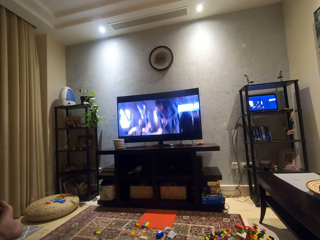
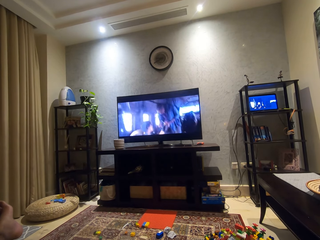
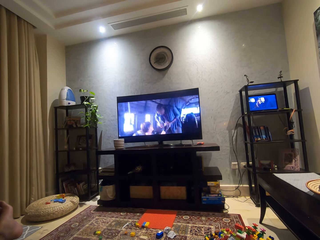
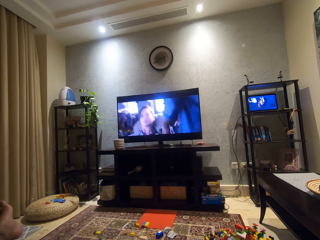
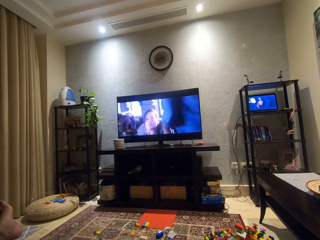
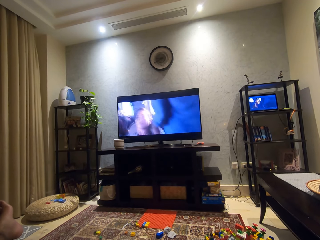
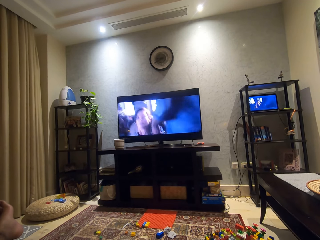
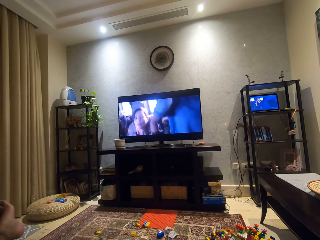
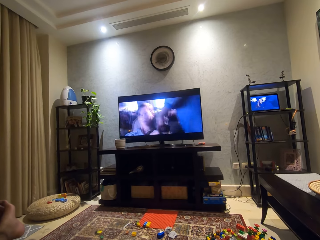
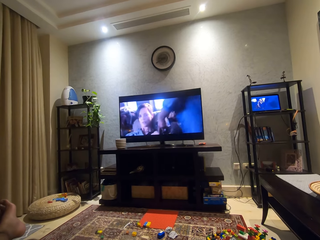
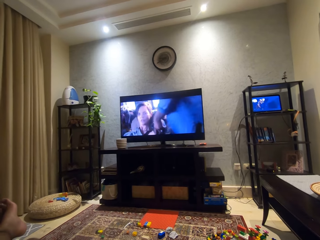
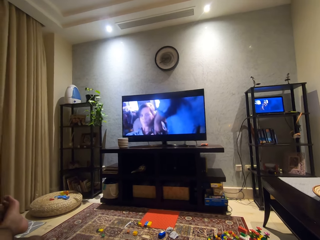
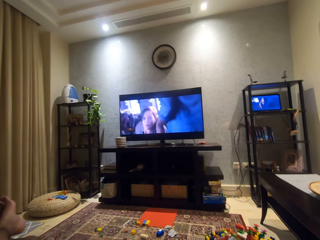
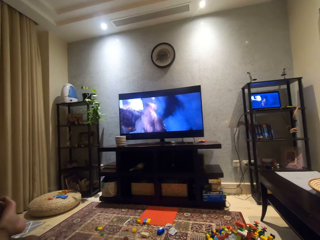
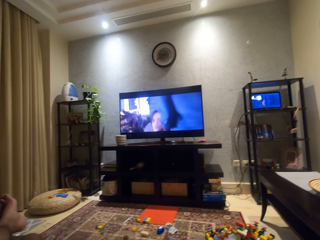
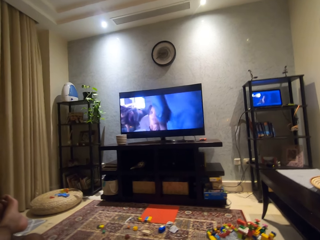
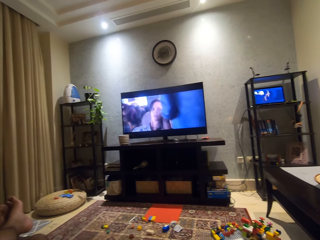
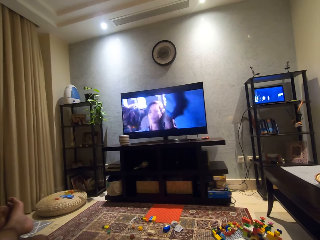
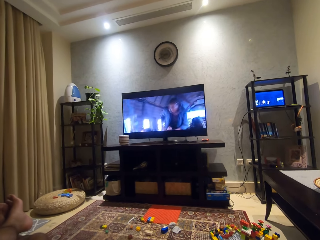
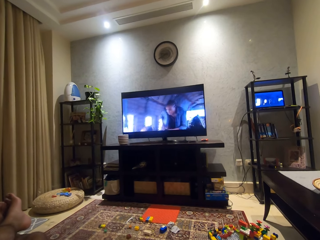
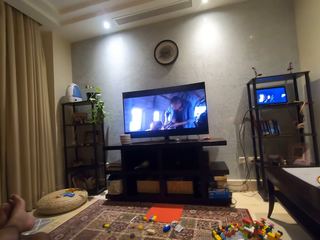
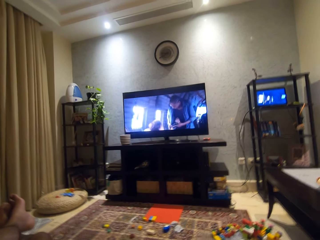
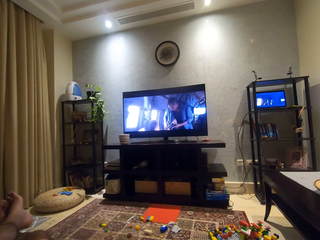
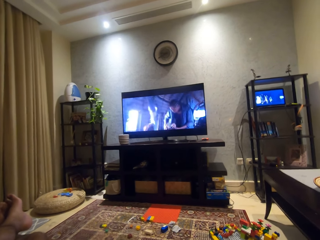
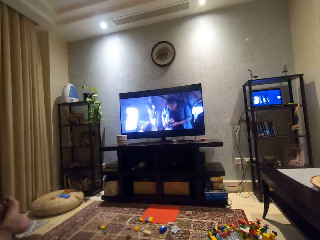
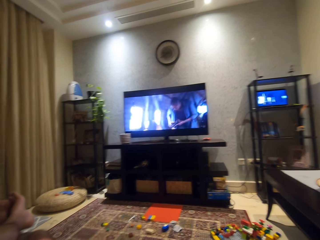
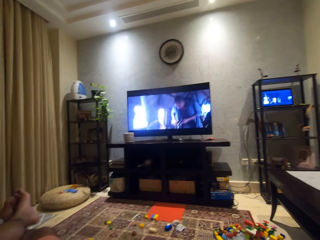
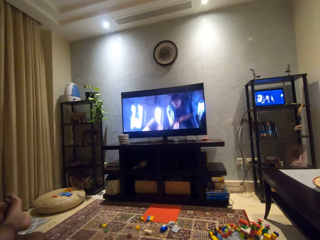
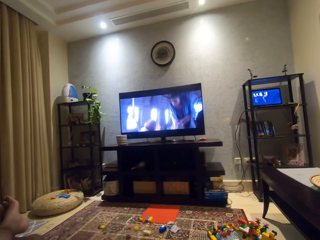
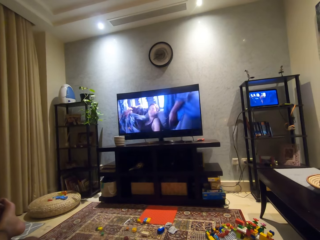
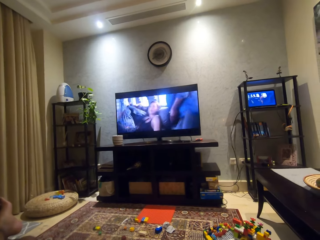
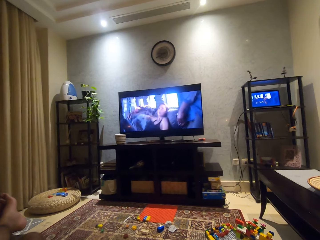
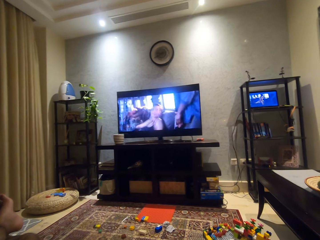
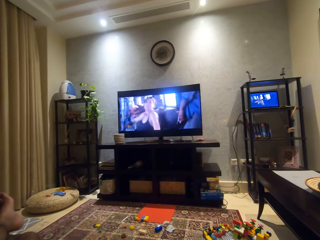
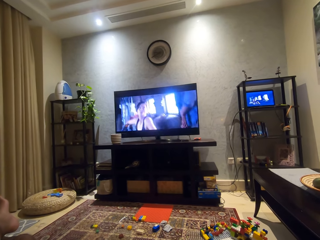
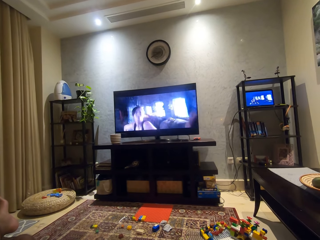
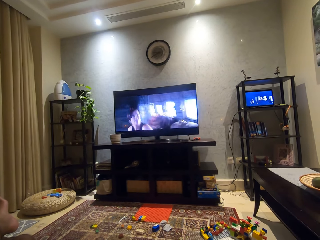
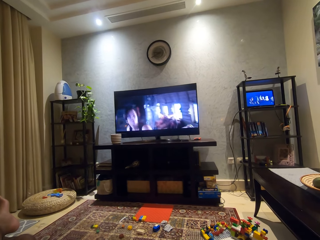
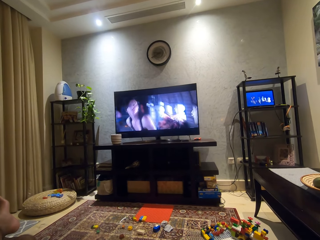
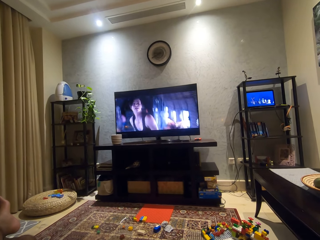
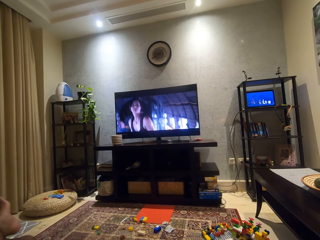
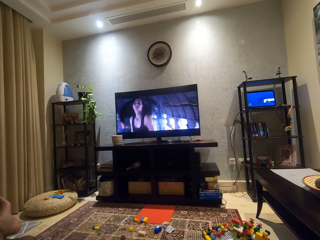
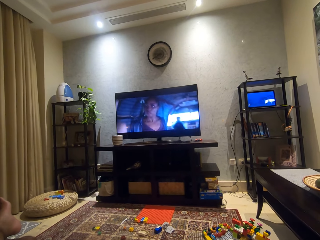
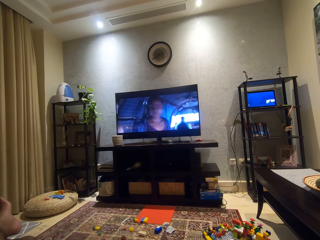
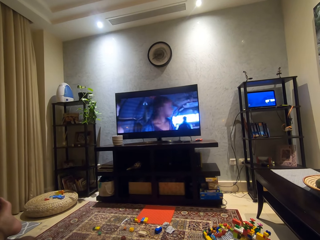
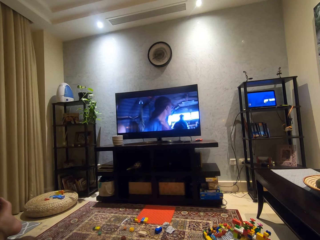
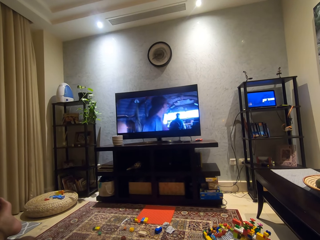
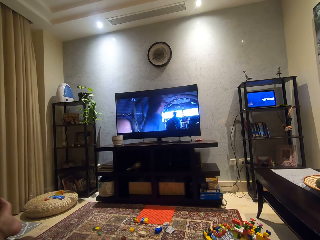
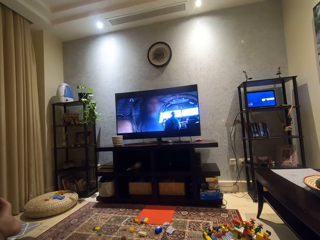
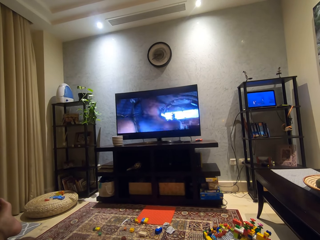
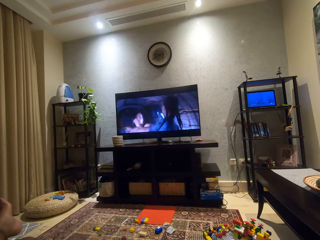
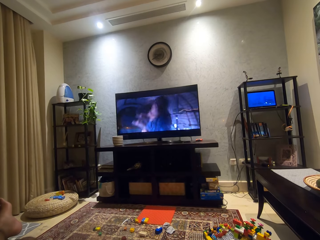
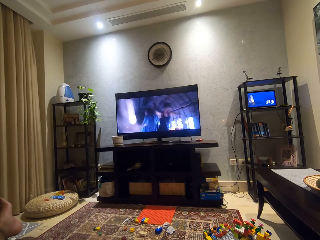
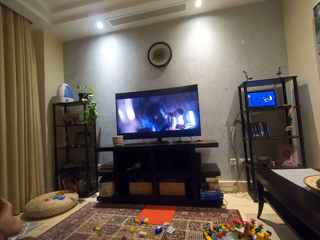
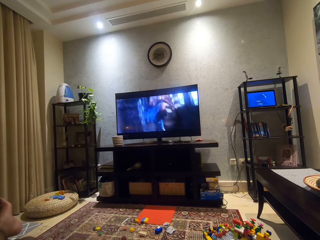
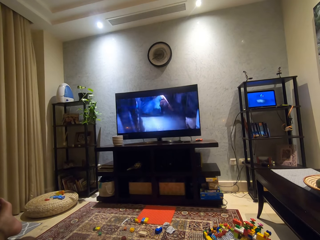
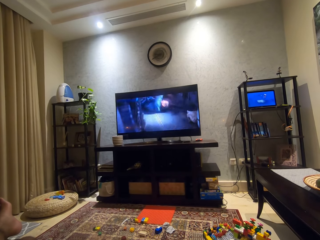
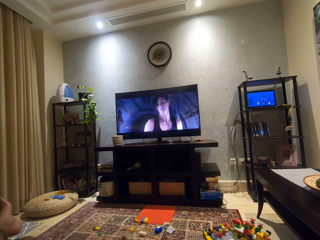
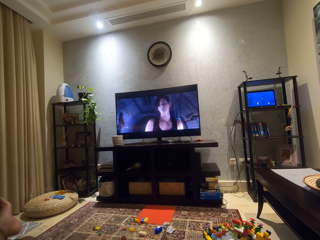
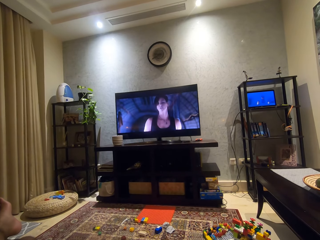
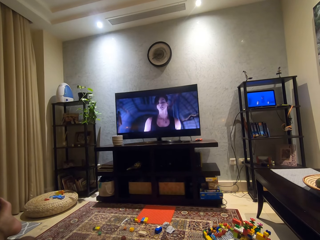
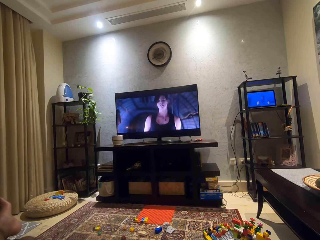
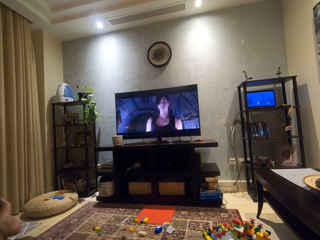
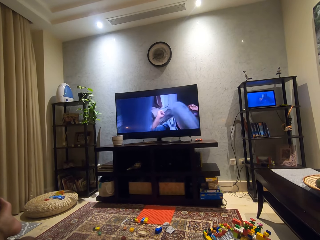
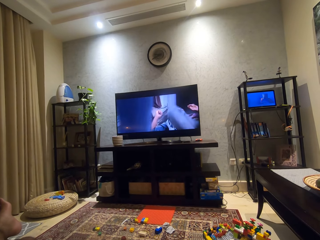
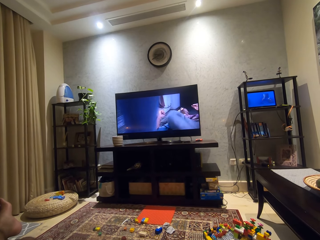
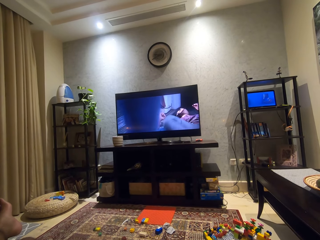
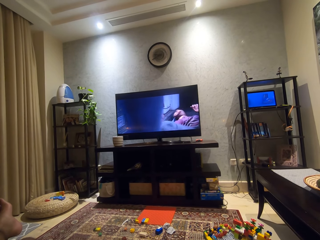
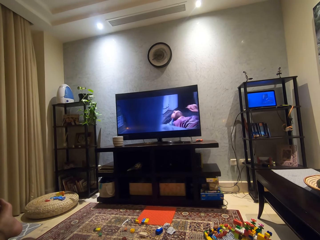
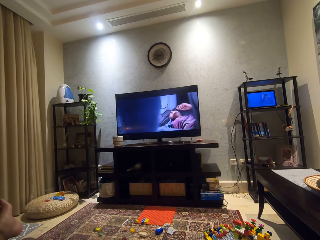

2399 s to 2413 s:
The camera wearer adjusts his camera. He watches the TV.

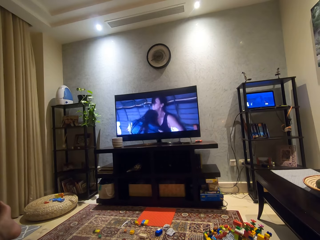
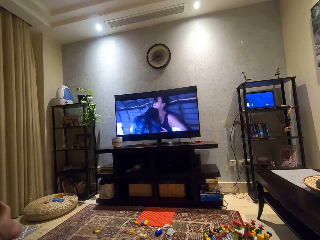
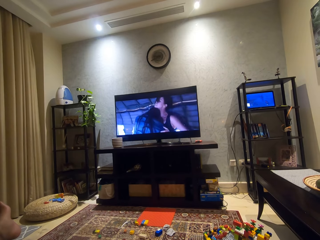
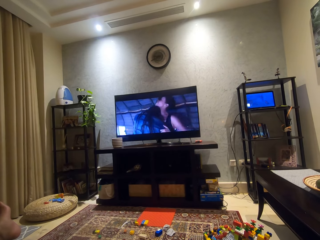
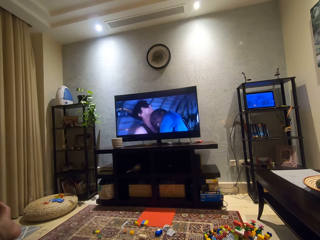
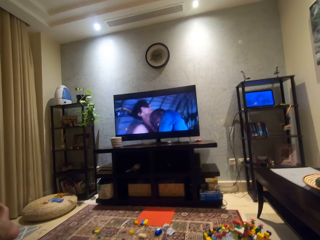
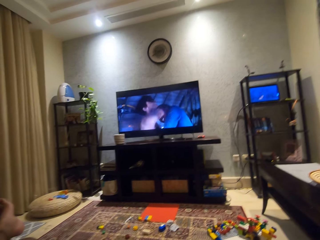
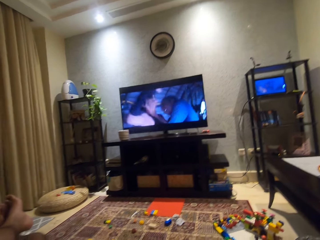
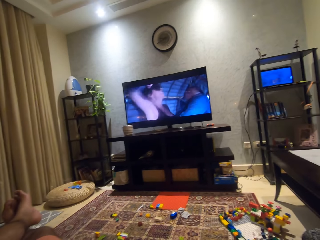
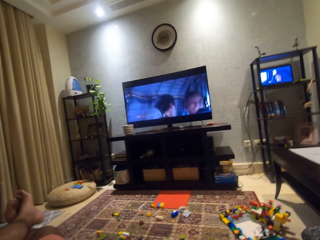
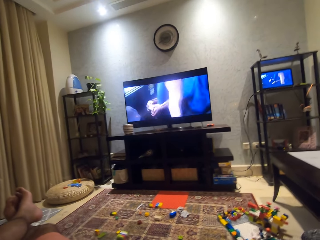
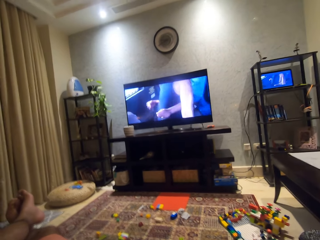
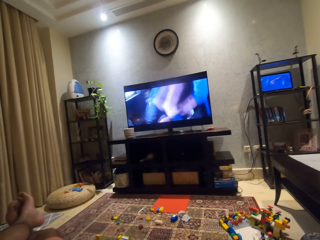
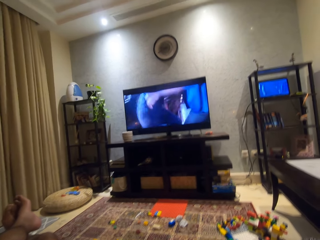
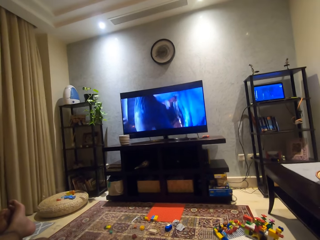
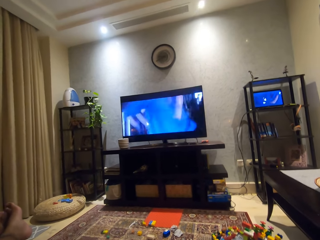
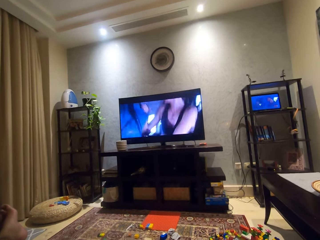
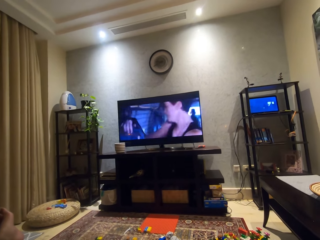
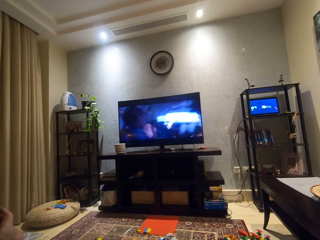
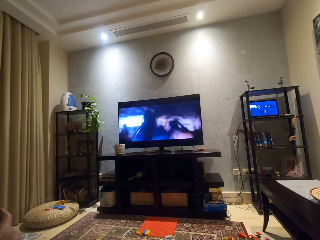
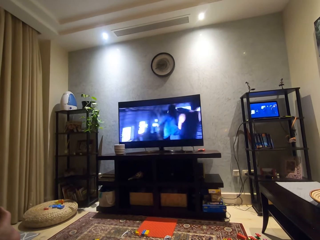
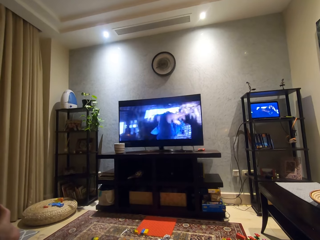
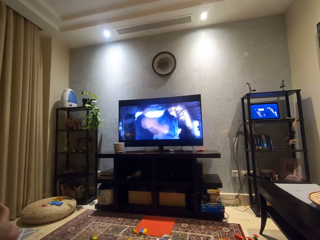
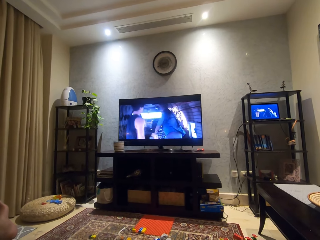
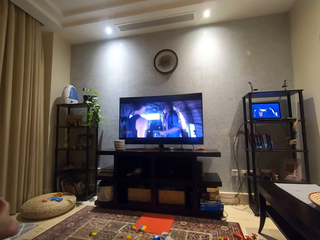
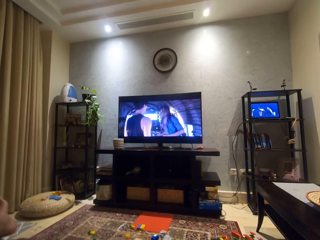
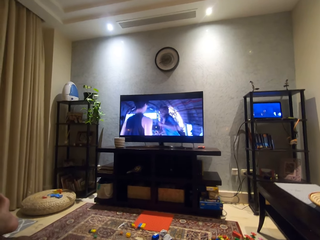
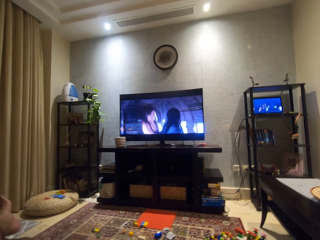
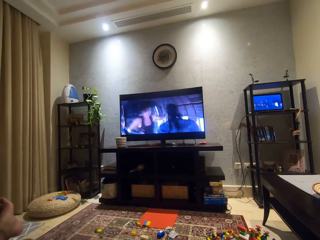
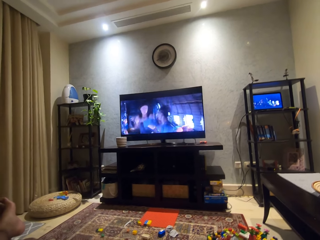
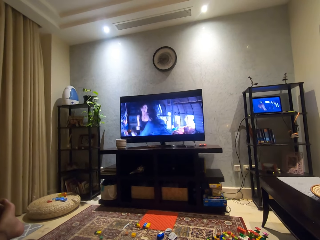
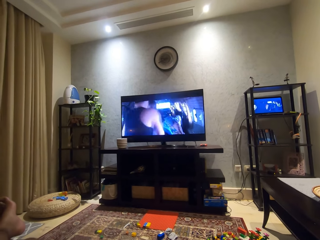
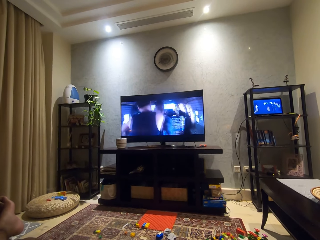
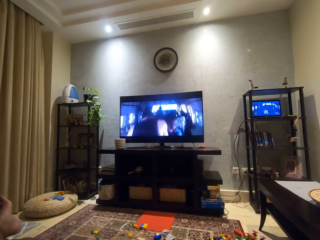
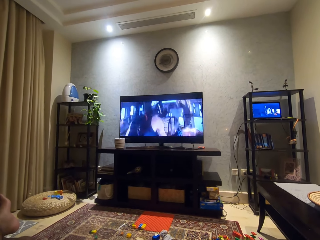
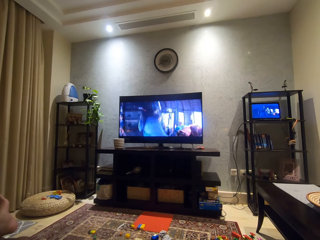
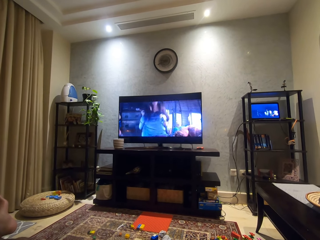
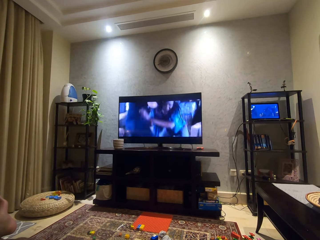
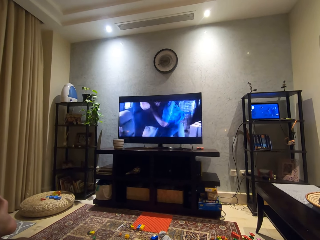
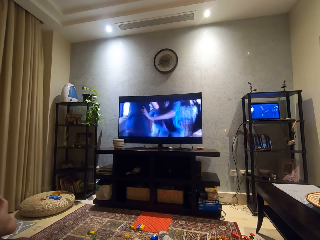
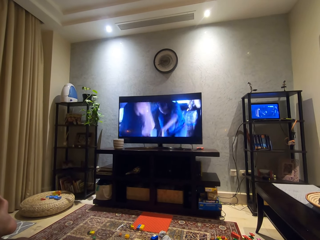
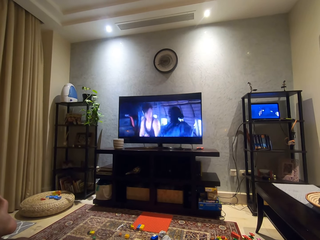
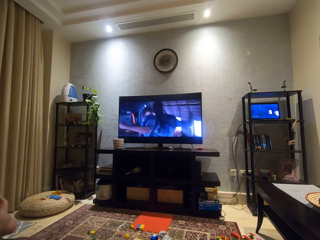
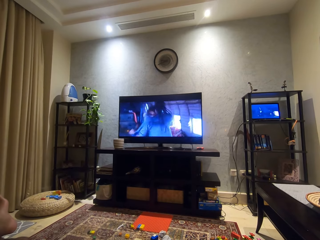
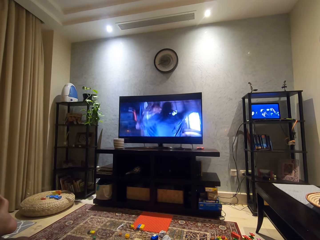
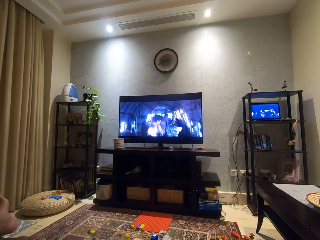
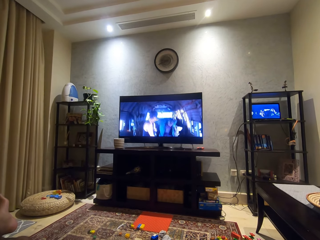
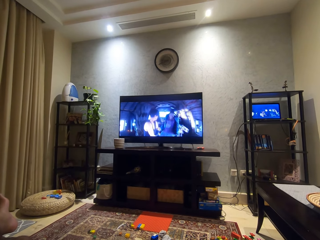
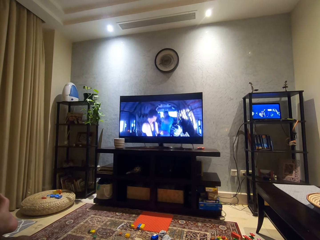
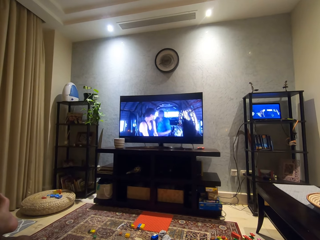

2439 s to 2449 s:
The camera wearer adjusts his camera. He watches the TV. He moves his legs on the floor. He watches the television.
